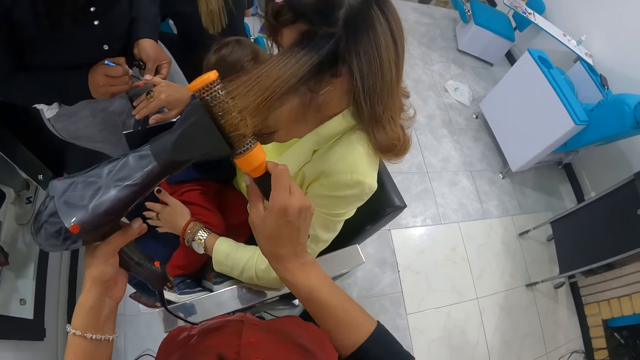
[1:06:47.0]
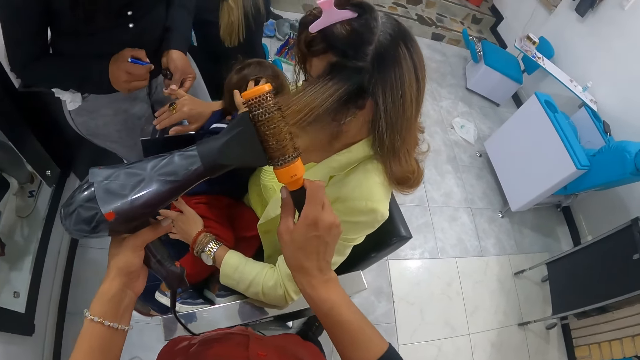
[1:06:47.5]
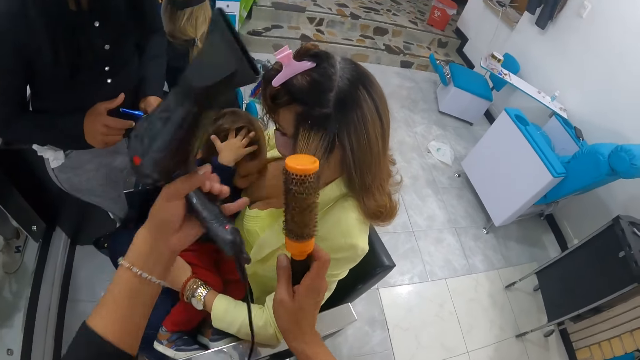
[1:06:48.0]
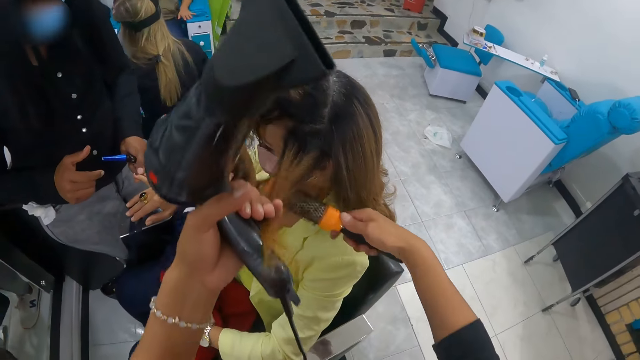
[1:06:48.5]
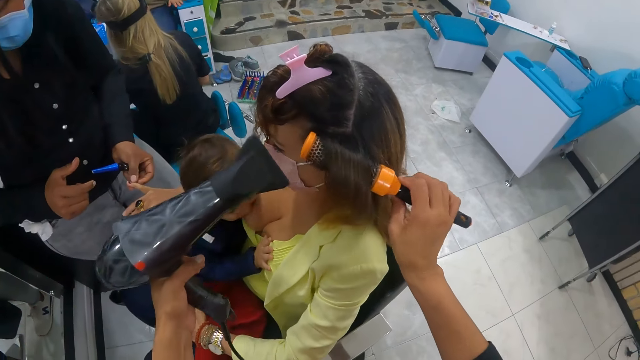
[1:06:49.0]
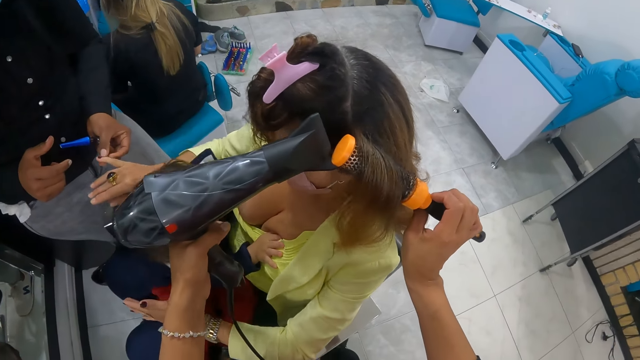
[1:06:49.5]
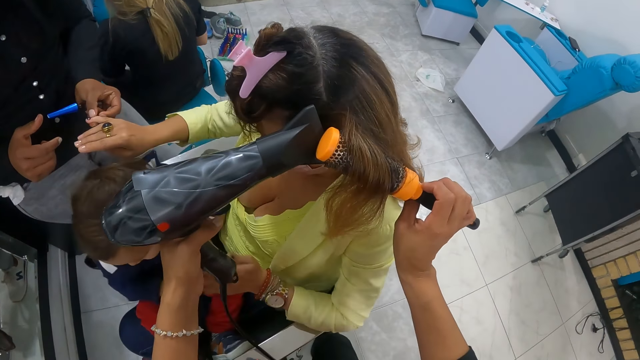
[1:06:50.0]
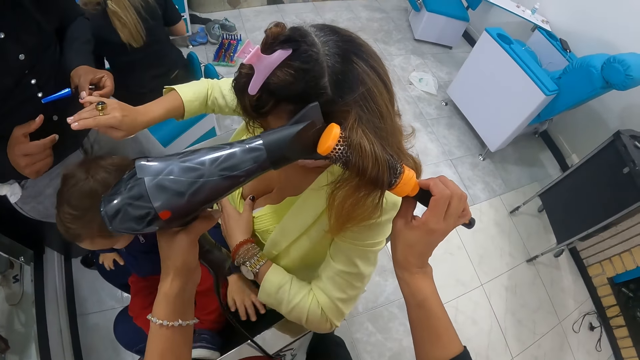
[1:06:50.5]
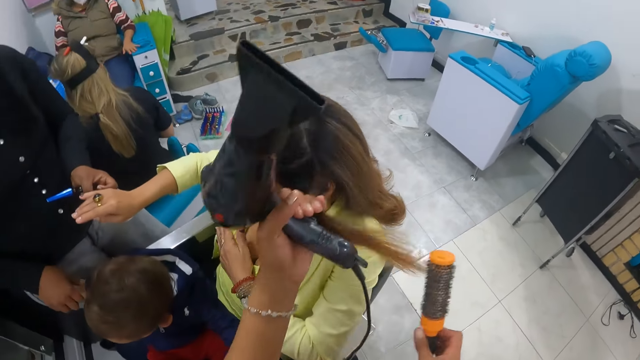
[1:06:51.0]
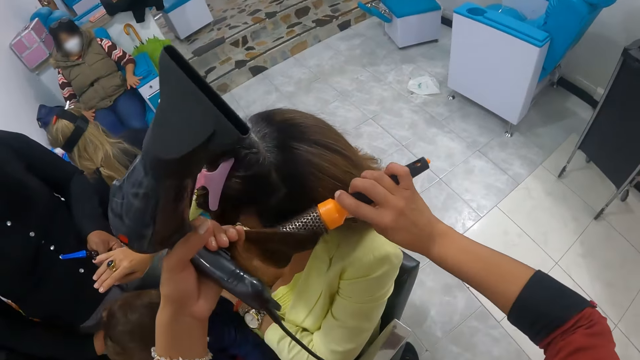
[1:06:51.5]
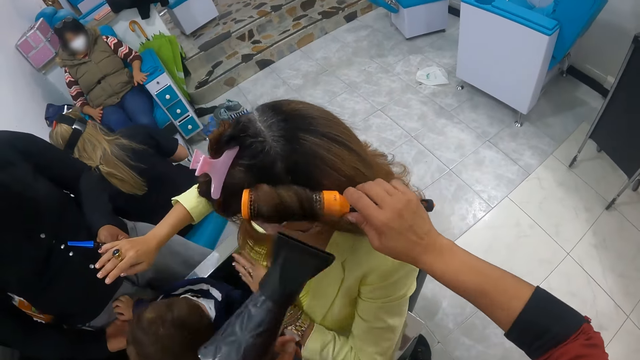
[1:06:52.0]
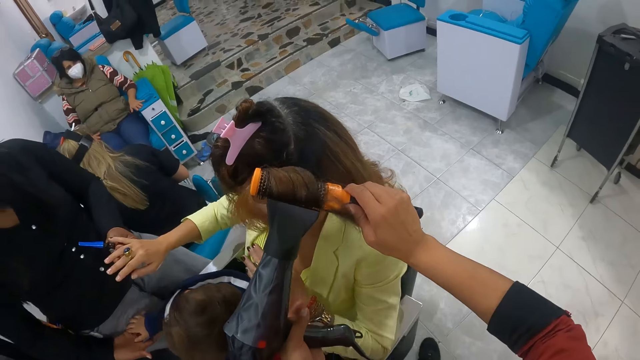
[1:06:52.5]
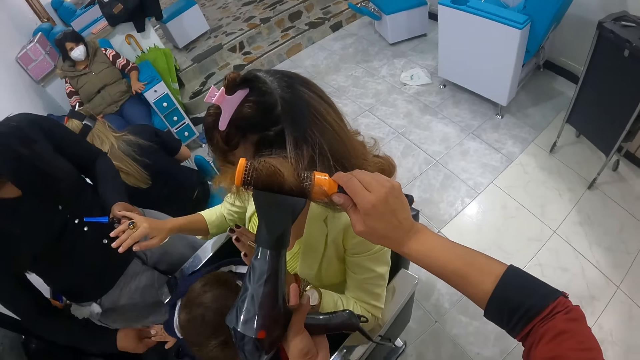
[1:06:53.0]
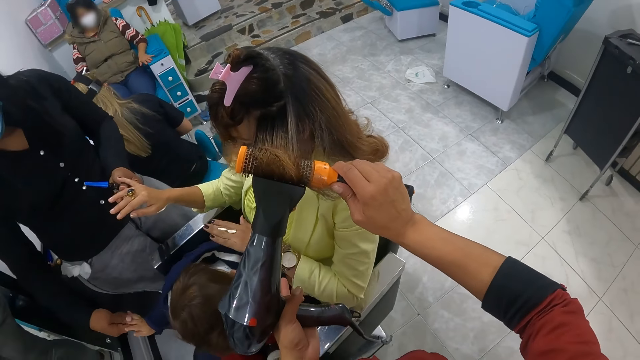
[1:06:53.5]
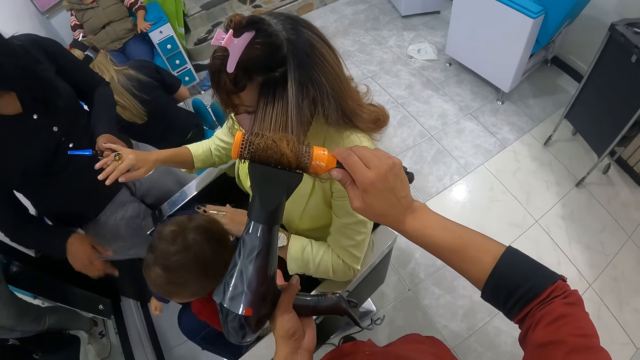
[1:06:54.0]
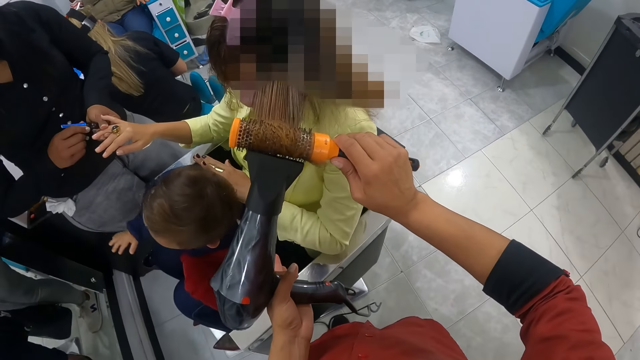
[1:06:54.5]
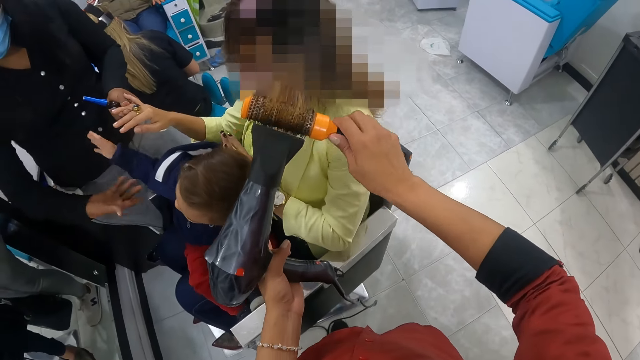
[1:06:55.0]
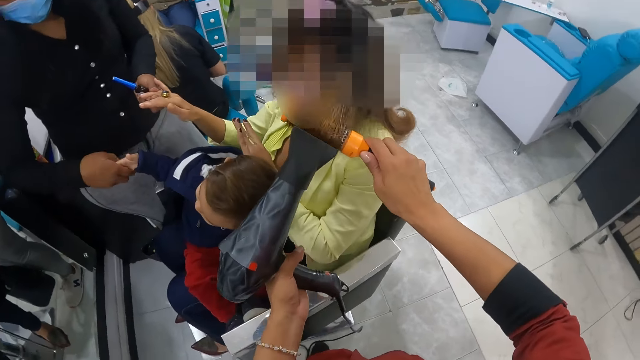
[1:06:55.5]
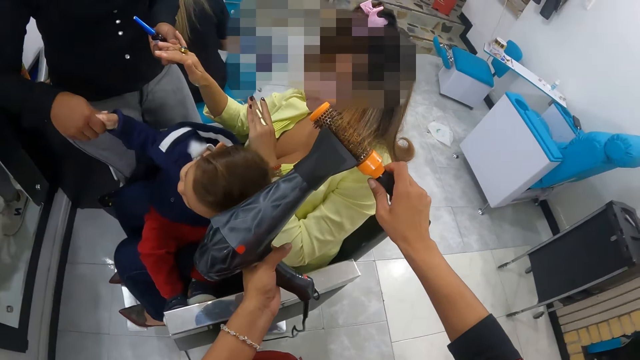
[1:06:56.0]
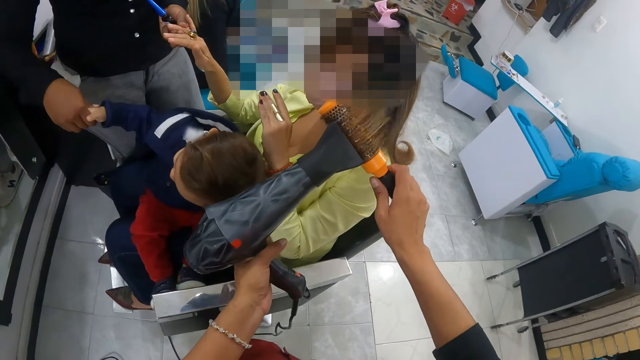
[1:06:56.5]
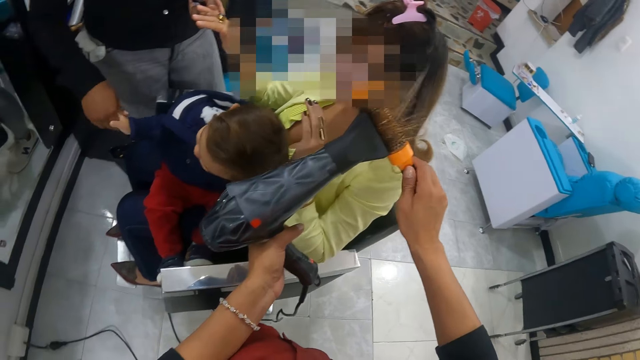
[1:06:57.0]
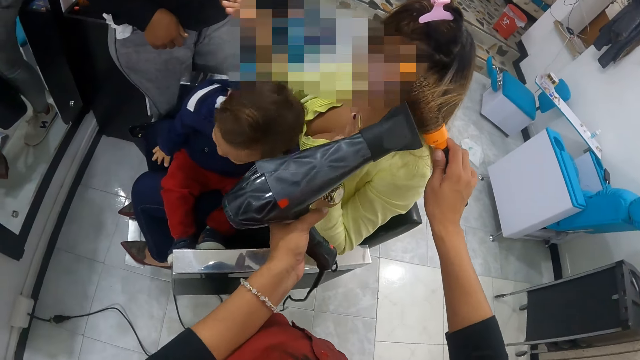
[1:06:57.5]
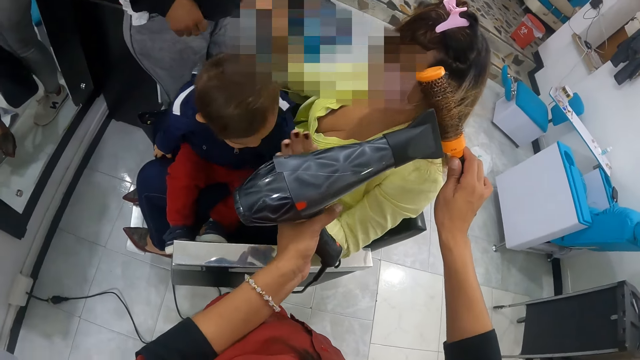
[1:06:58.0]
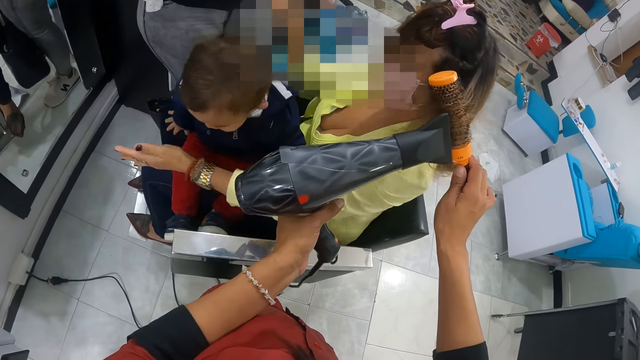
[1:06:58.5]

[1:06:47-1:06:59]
A woman pulls her shirt with her left hand. Another woman greets a baby. She shakes the hand of the baby with her right hand. She shakes the hand of the baby with her right hand again.

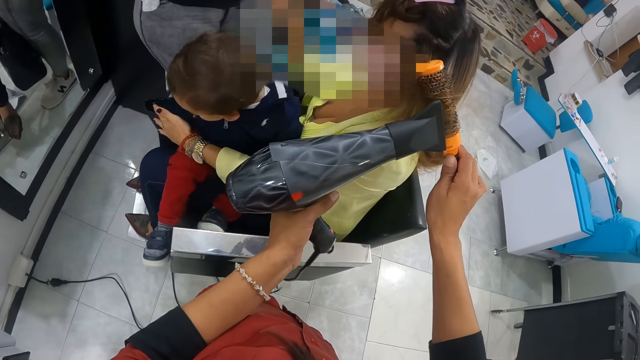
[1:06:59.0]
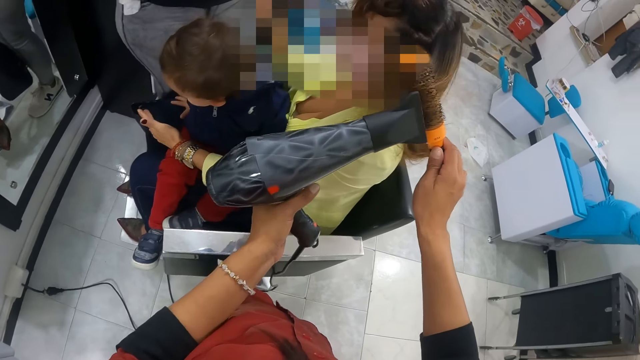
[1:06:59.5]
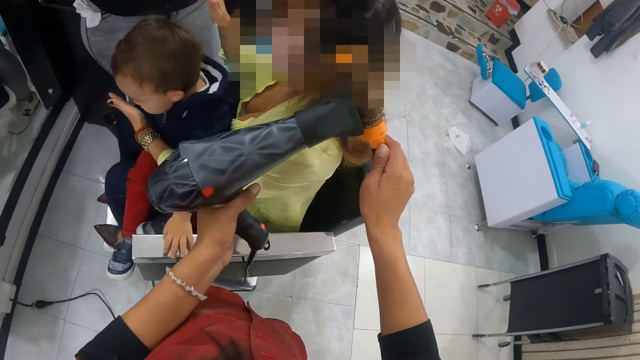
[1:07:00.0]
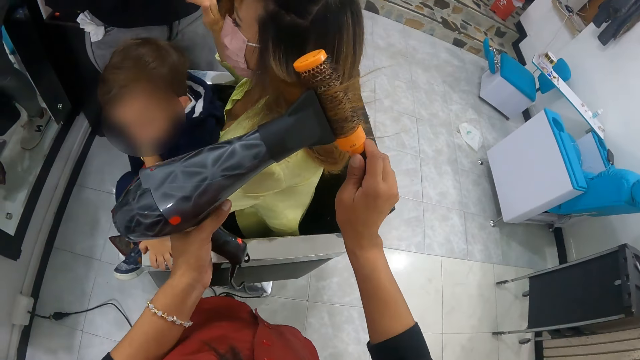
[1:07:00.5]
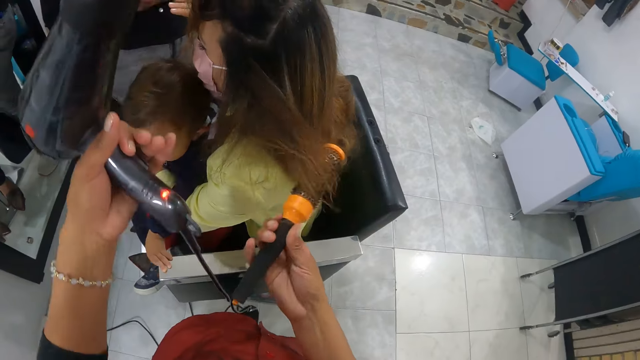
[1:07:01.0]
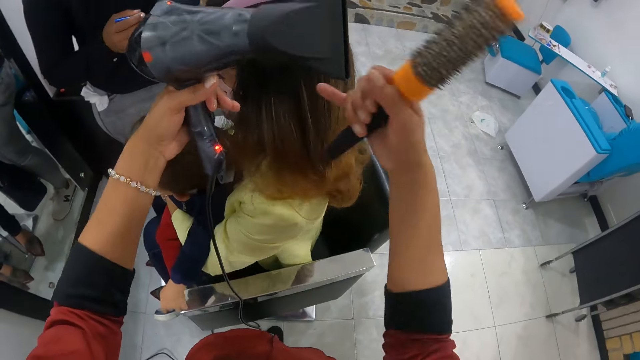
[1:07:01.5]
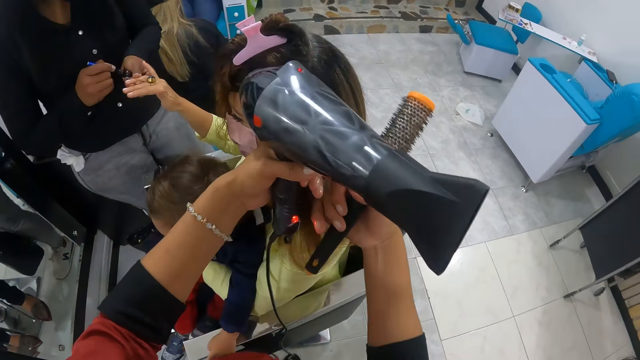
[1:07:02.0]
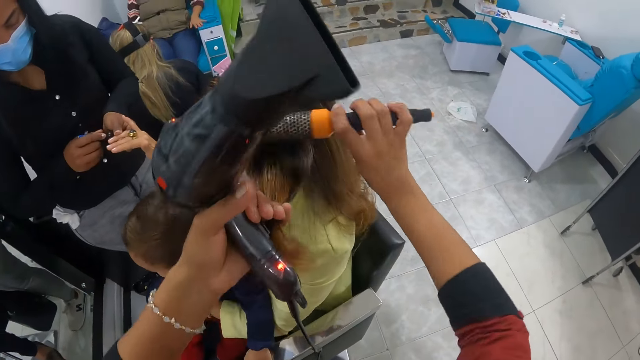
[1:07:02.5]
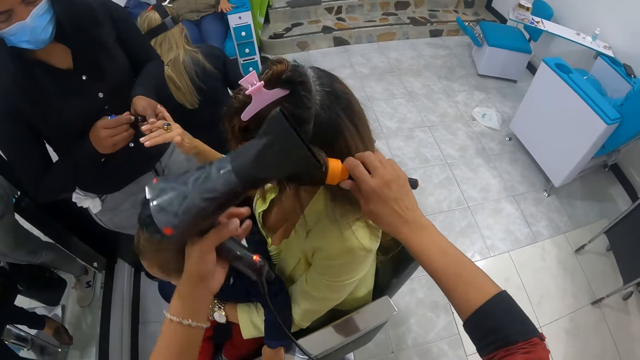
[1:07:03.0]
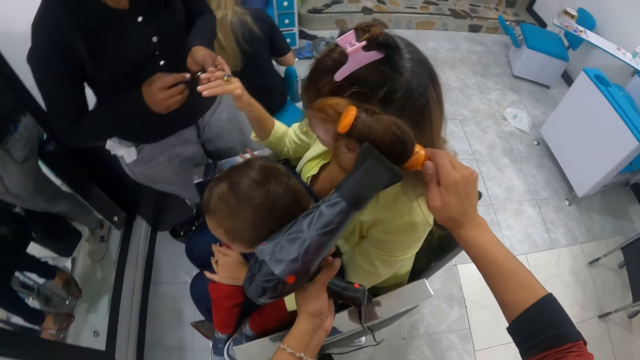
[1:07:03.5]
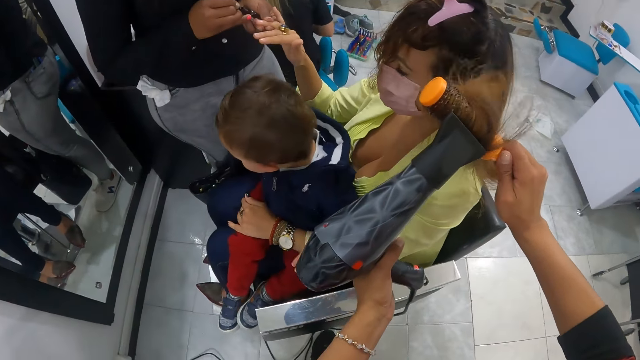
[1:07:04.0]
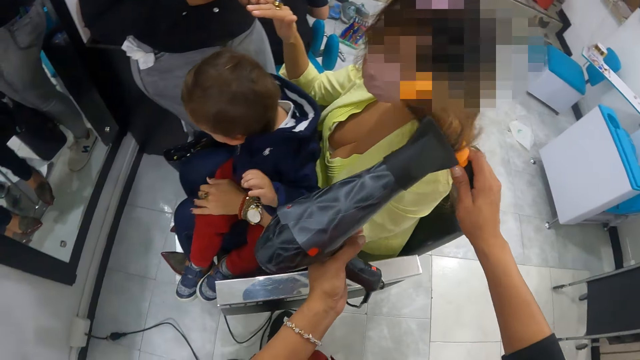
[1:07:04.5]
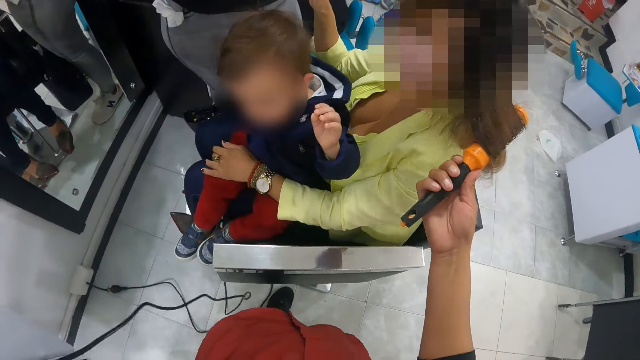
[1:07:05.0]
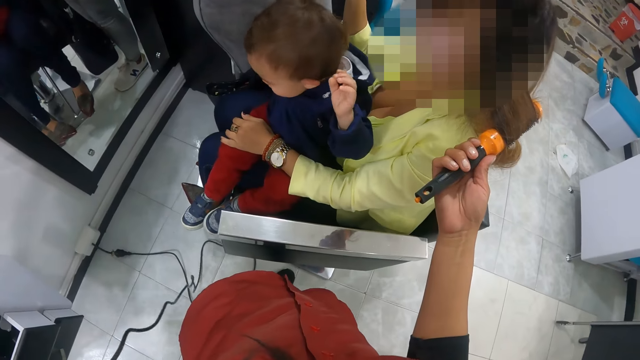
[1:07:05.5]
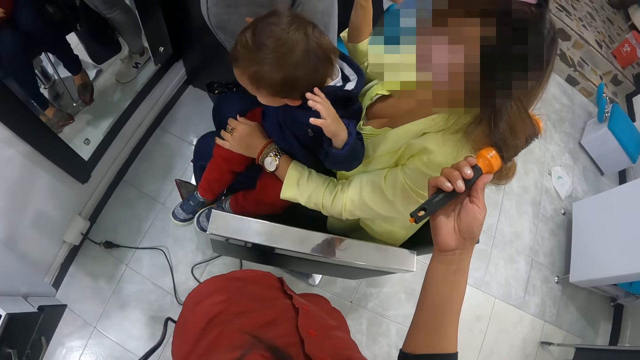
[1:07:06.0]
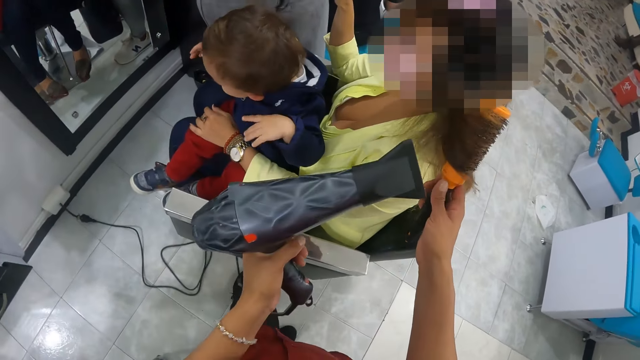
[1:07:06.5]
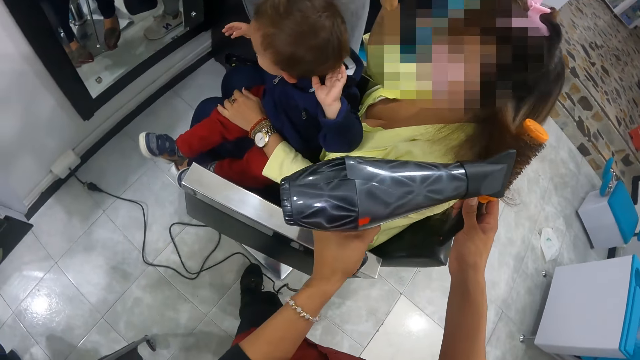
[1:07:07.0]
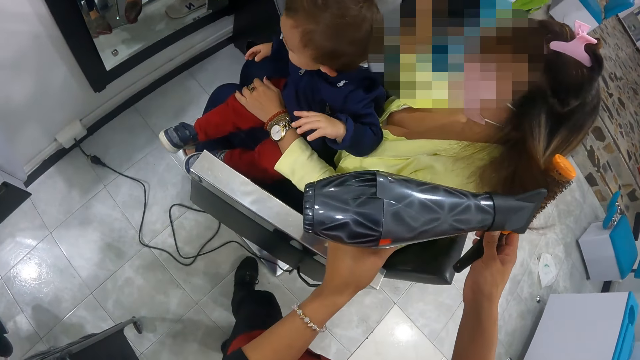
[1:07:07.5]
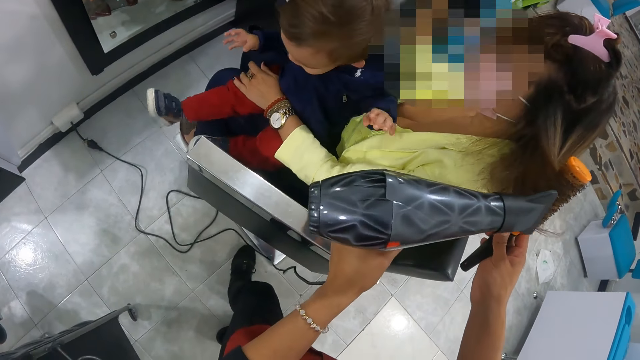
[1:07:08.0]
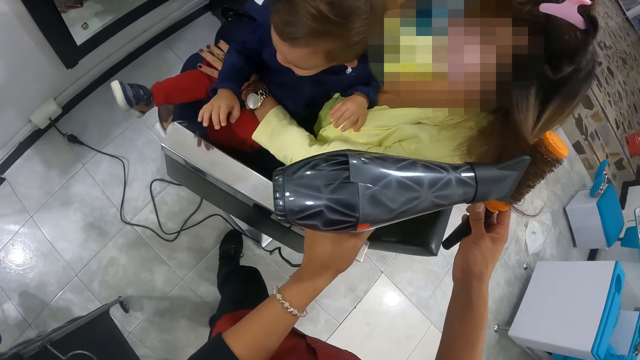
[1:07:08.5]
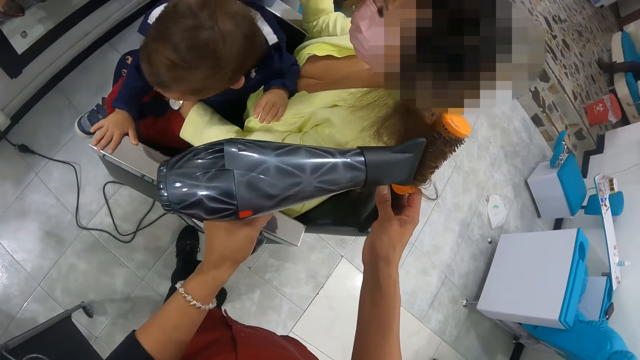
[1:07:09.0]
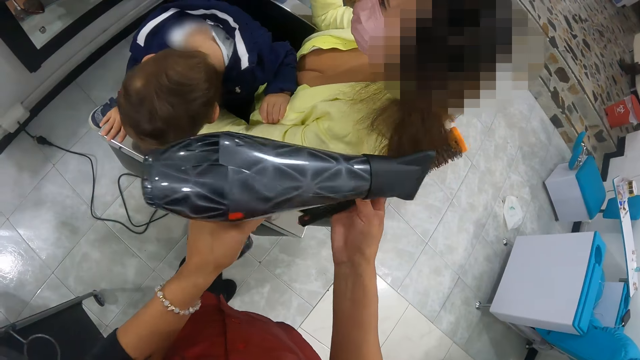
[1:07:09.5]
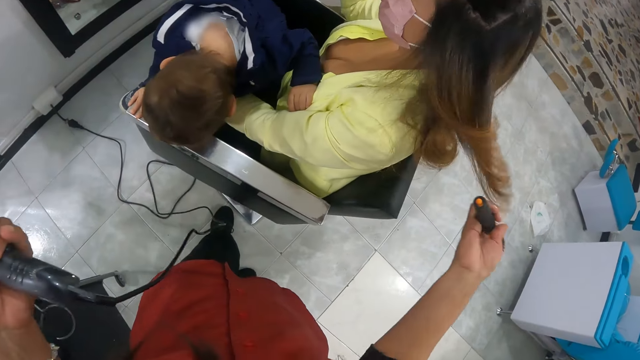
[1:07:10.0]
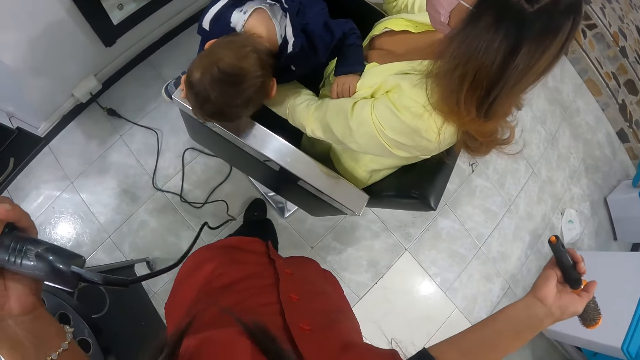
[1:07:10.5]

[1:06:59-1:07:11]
A woman polishes the nails of another woman with a nail polish in her right hand. A child holds the chair with his right hand. He waves both hands.
